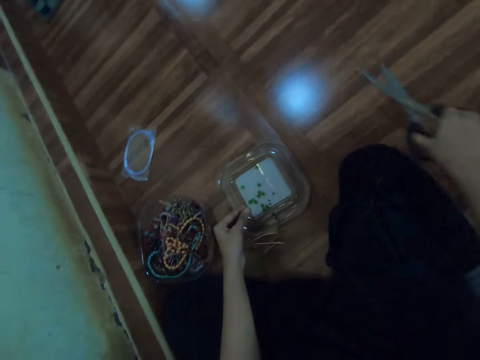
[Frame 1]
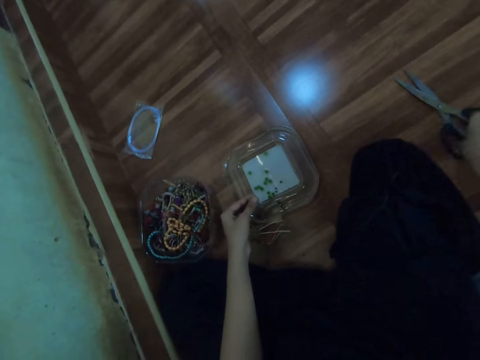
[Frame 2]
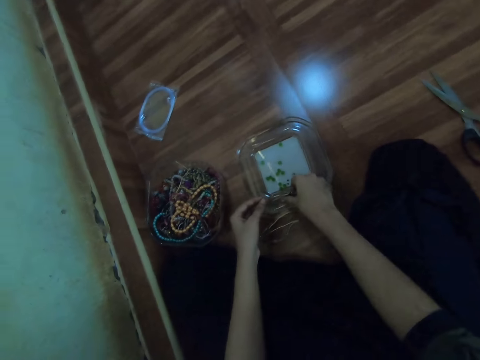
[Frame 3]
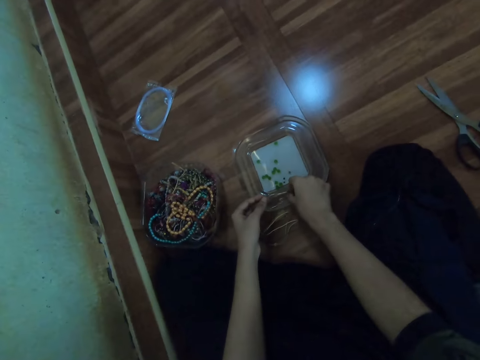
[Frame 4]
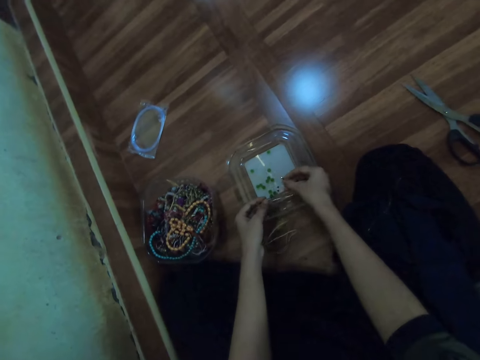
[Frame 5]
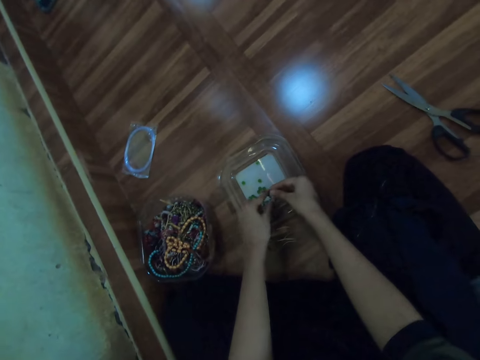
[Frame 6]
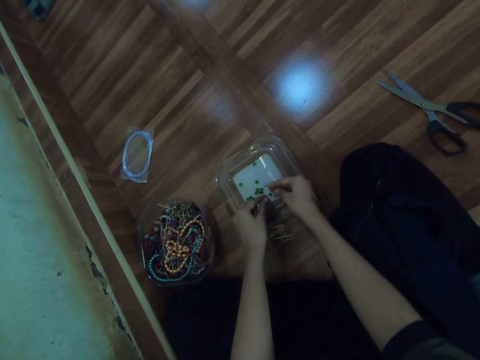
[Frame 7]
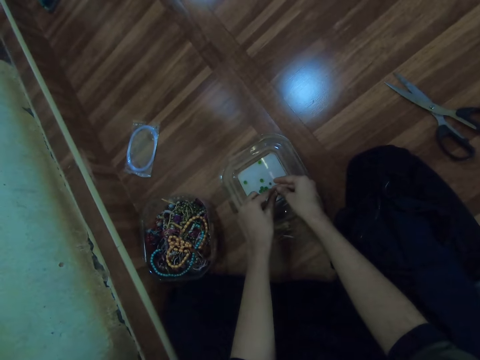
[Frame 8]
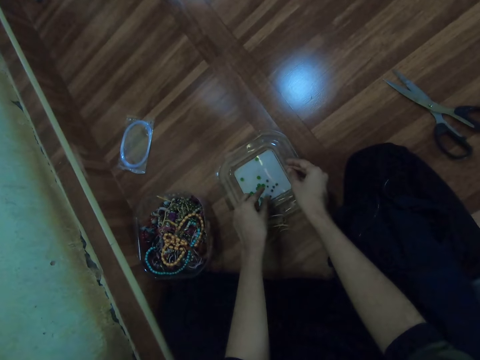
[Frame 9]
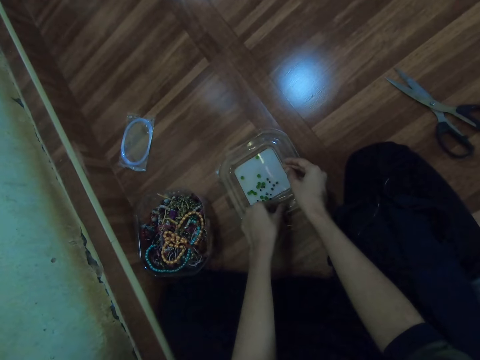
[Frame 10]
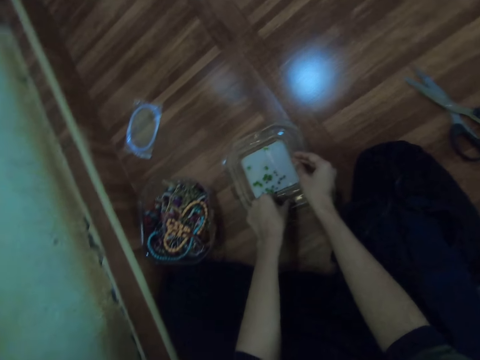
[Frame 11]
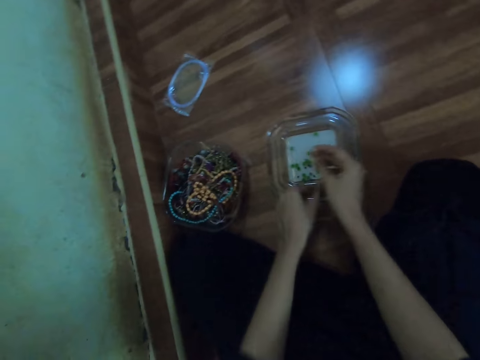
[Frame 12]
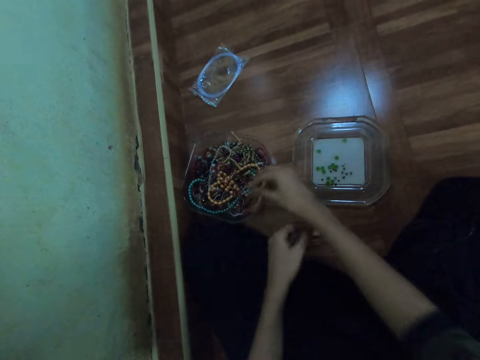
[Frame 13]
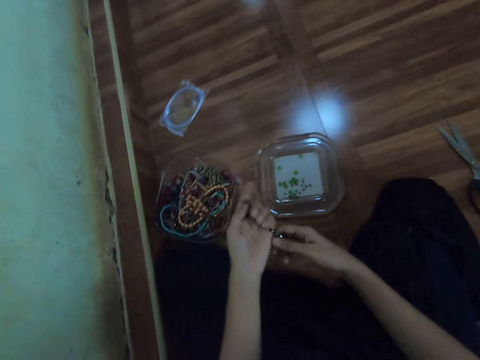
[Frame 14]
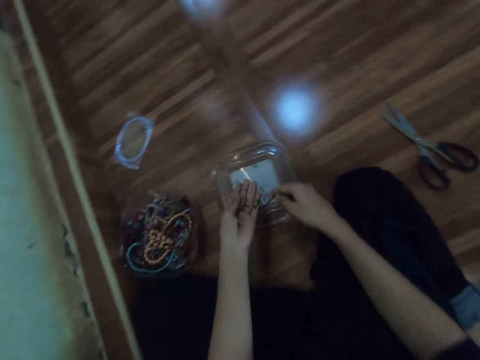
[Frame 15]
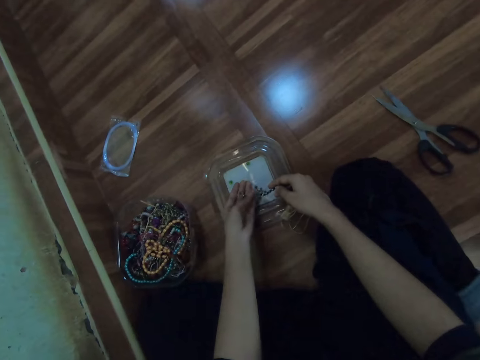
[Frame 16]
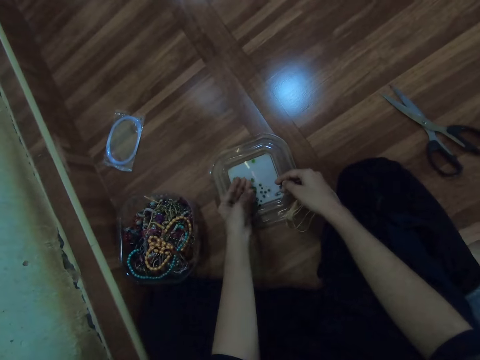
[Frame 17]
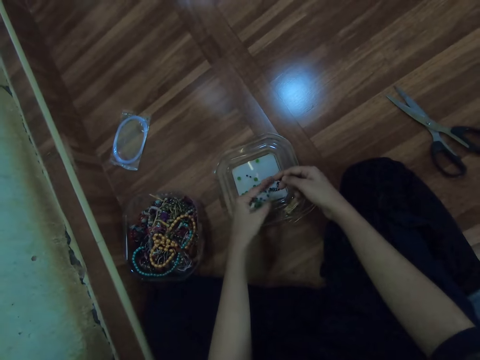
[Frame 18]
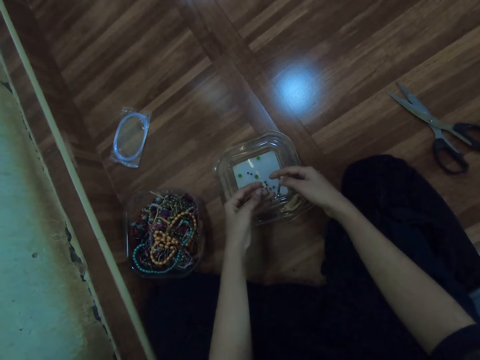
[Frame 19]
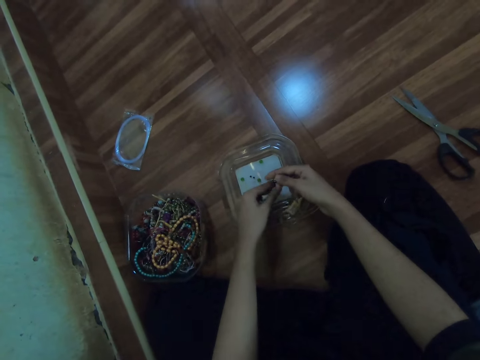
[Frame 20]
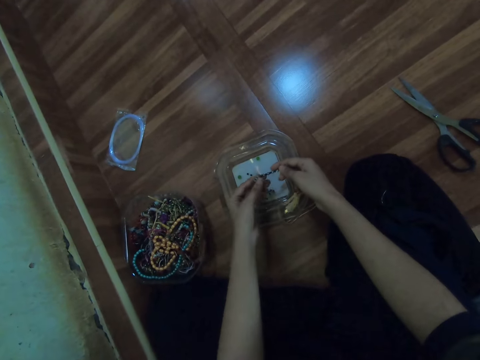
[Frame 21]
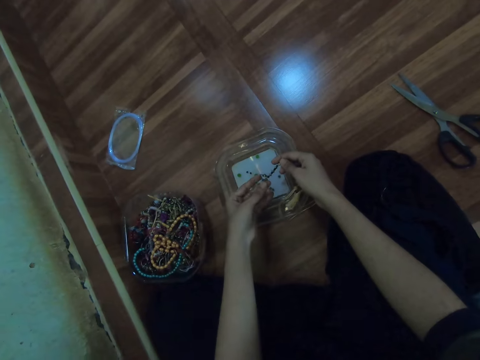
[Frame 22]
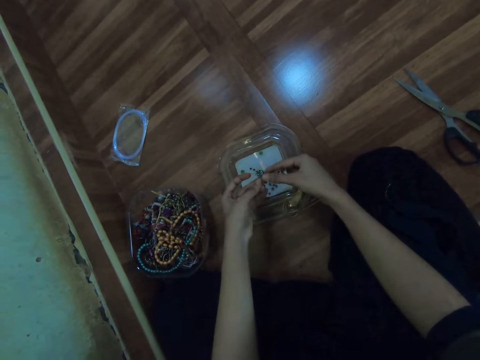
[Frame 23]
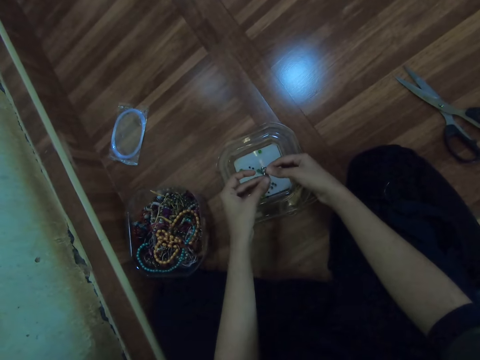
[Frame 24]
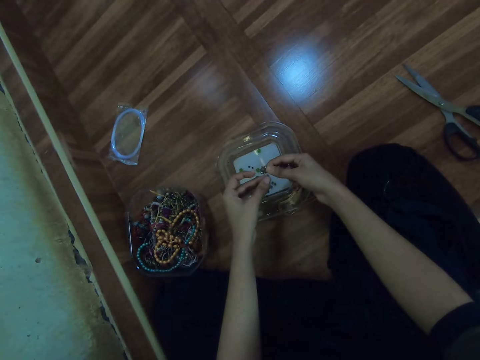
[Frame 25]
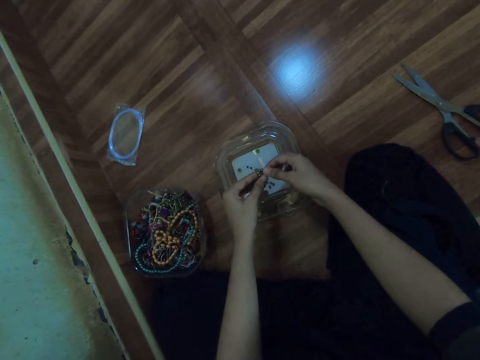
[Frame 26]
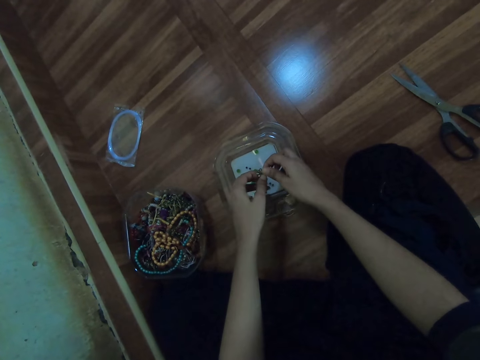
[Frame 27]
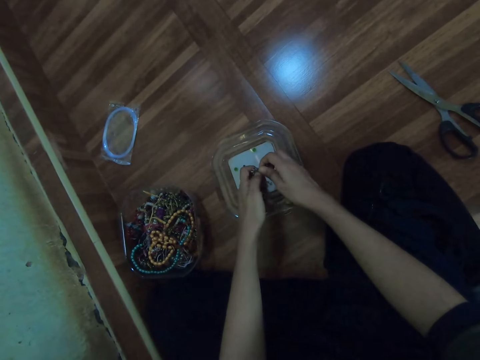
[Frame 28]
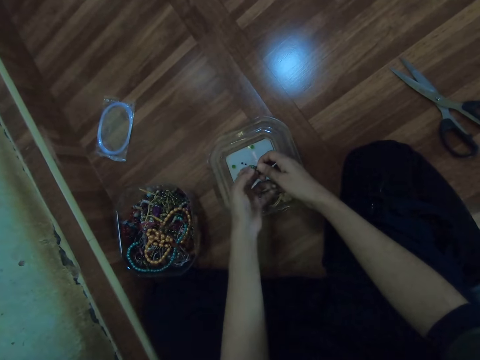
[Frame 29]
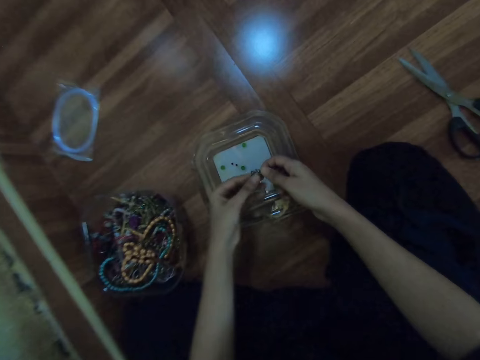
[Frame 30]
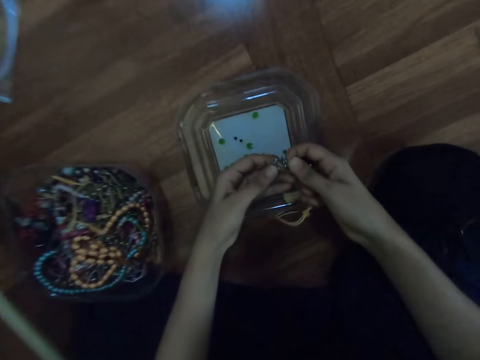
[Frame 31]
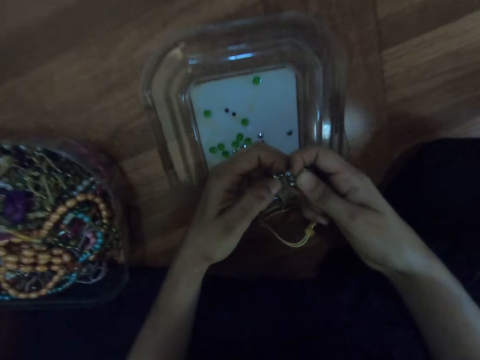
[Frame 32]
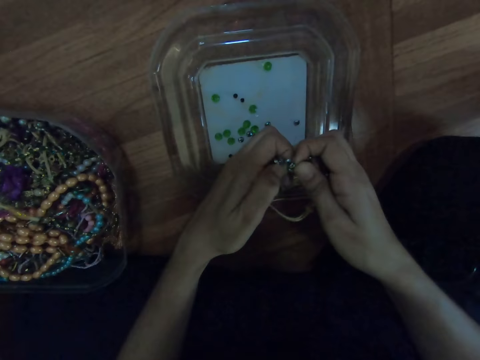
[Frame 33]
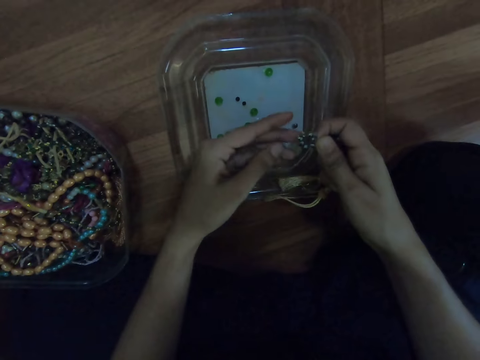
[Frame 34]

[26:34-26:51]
The camera wearer drops the scissors on the floor with her right hand. She picks up the bead from the container lid with her right hand. She removes the beads from the fishline with her left hand. She drops the fishline in the bead container with her right hand. She holds the bead chain with both hands. She adjusts the thread.

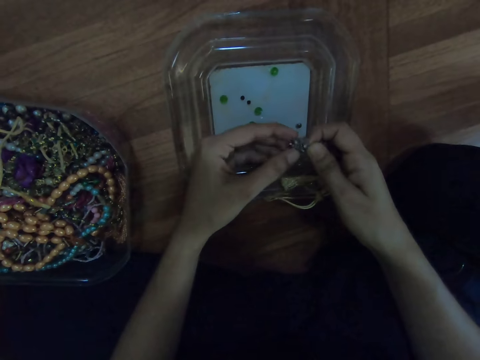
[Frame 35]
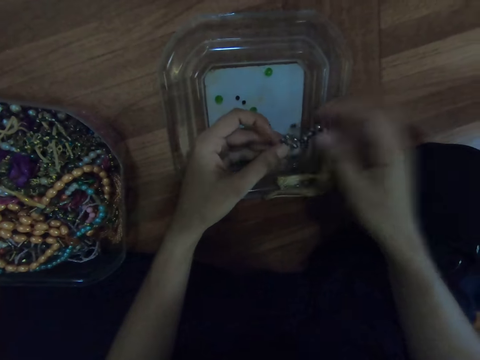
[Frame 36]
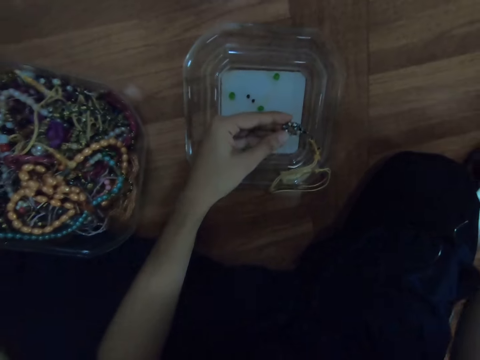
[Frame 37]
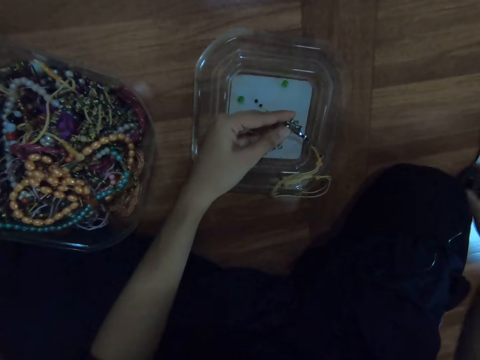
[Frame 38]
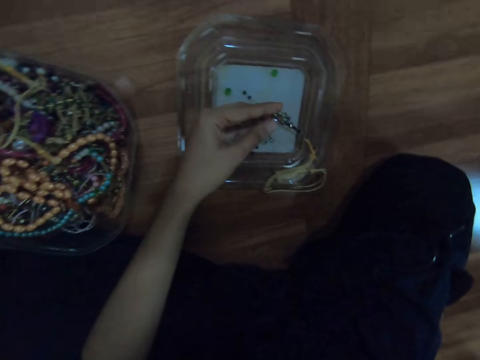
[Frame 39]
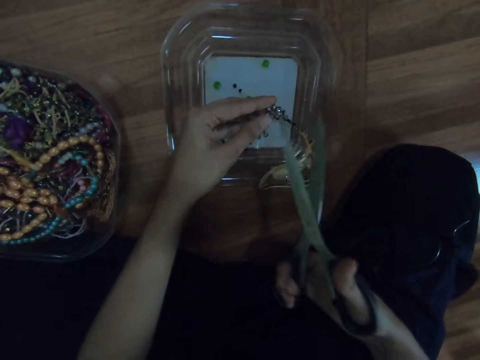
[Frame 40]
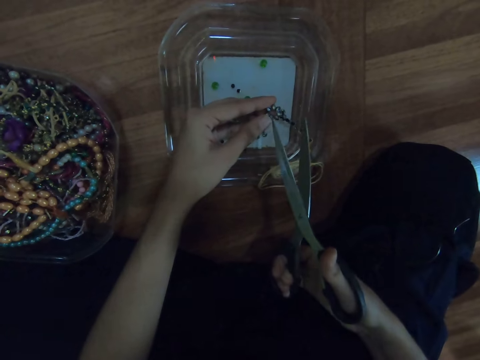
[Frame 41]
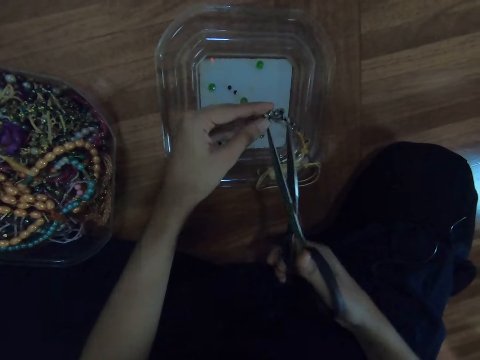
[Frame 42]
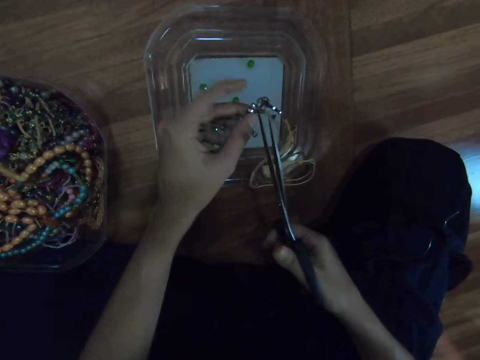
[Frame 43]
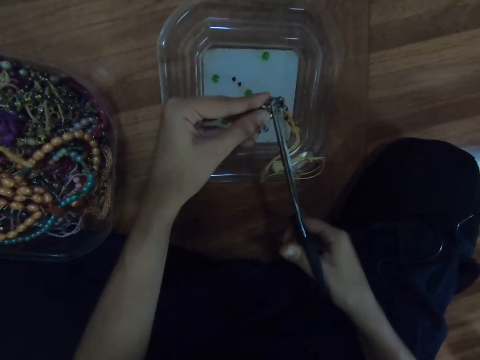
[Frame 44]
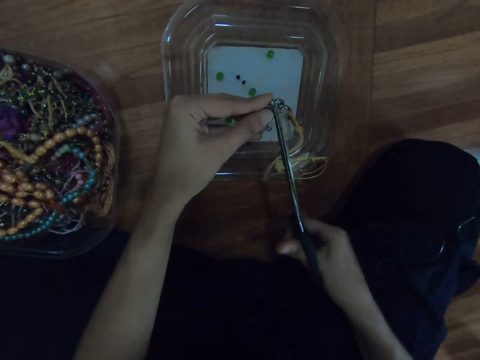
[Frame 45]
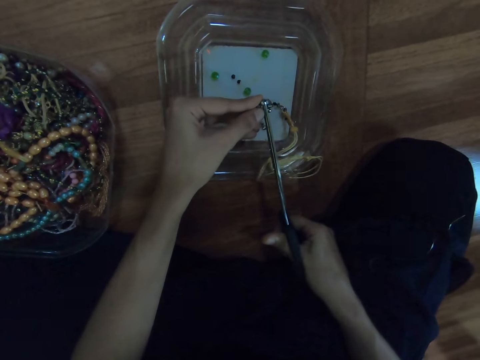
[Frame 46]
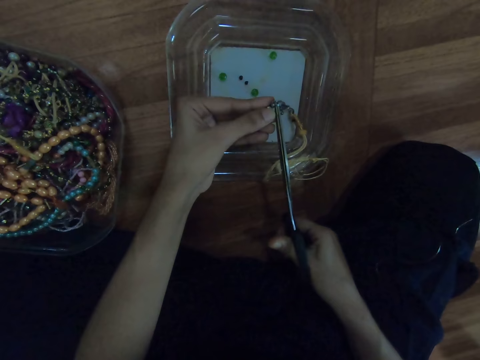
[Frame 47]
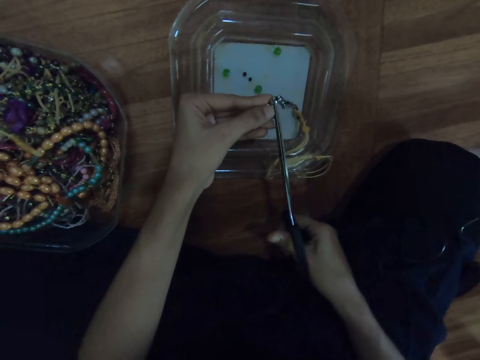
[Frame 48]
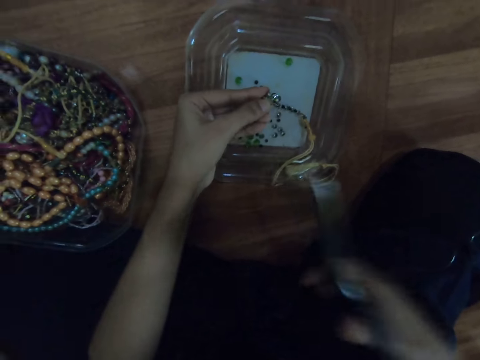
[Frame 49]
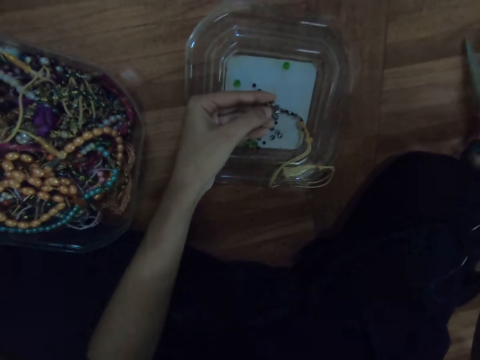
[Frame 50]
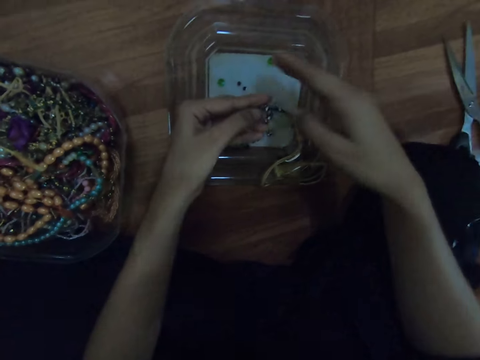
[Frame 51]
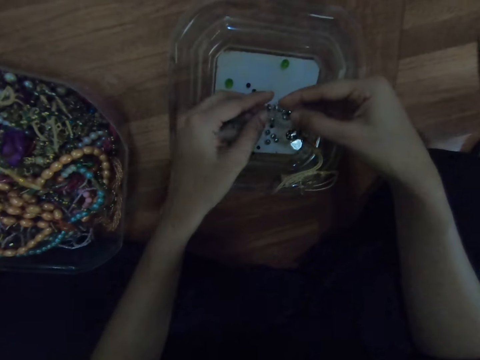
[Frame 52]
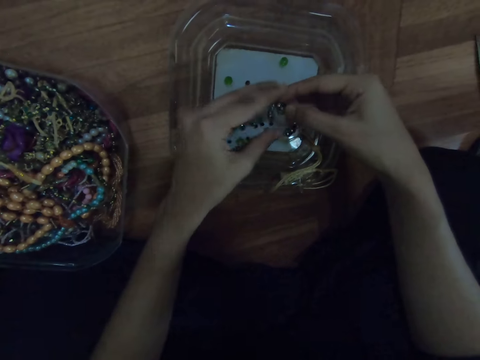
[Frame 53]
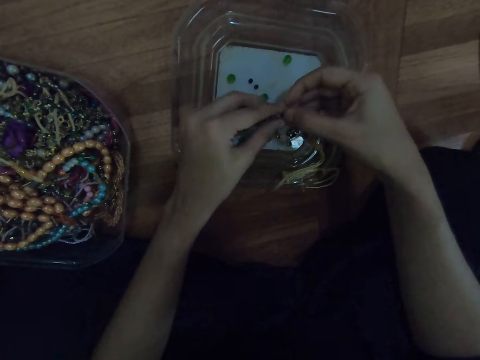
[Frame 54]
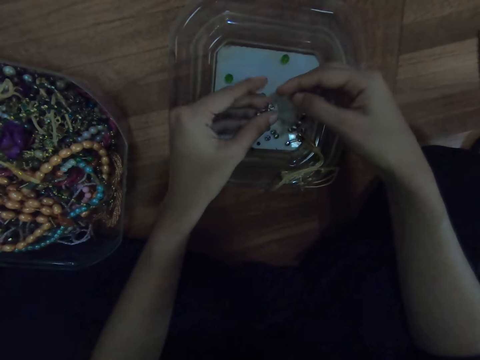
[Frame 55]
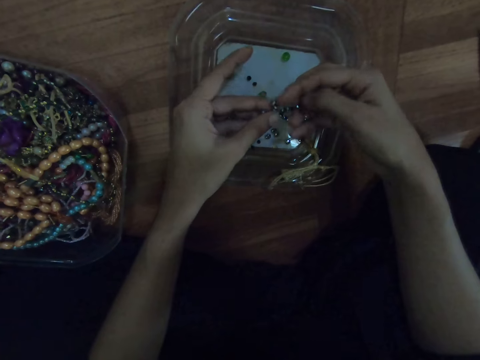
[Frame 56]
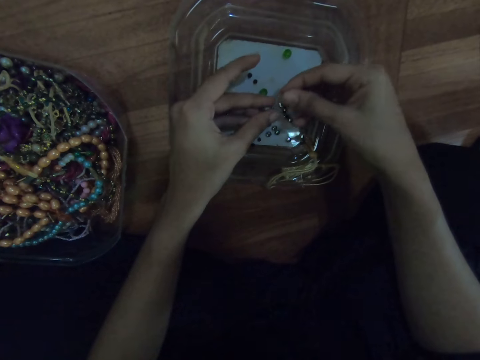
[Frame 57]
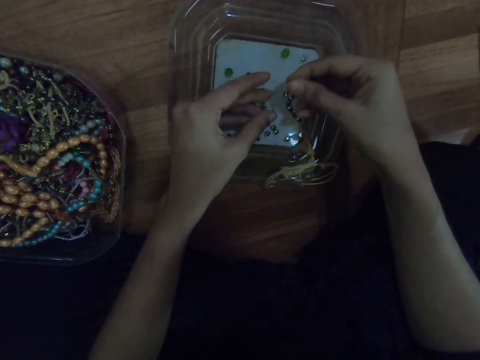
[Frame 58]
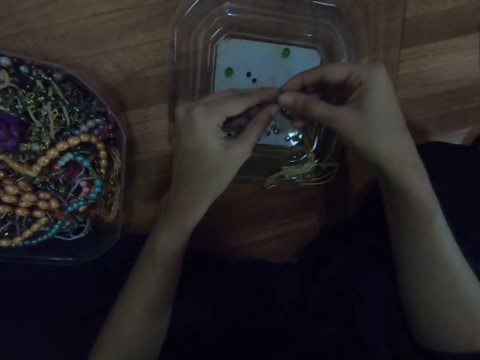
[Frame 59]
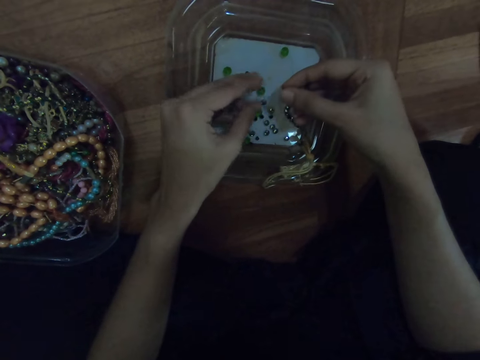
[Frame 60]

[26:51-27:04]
The camera wearer picks up the scissors from the floor with her right hand. She cuts the bead chain with the scissors in her right hand. She drops the scissors on the floor with her right hand. She removes the beads from the bead chain with both hands.
